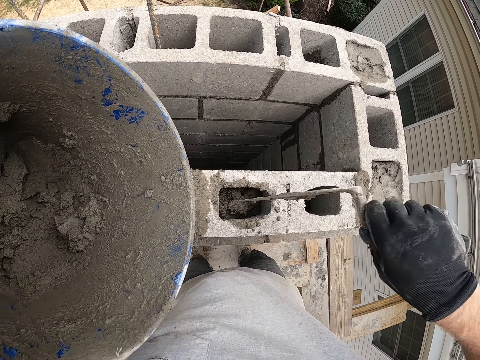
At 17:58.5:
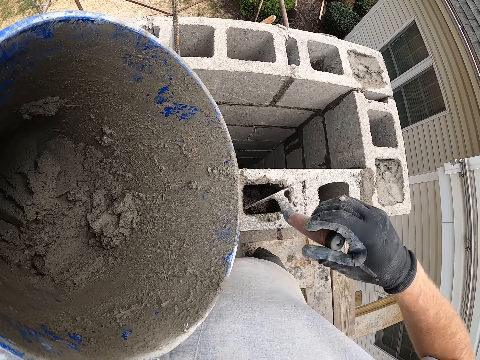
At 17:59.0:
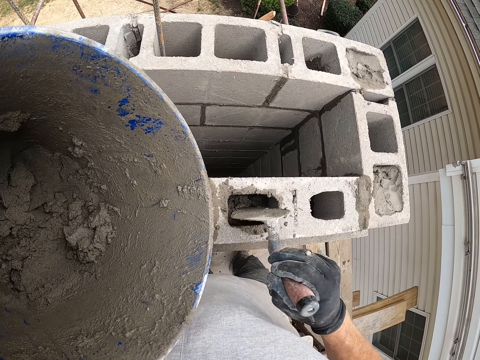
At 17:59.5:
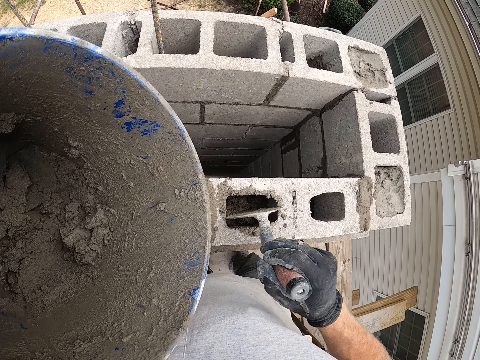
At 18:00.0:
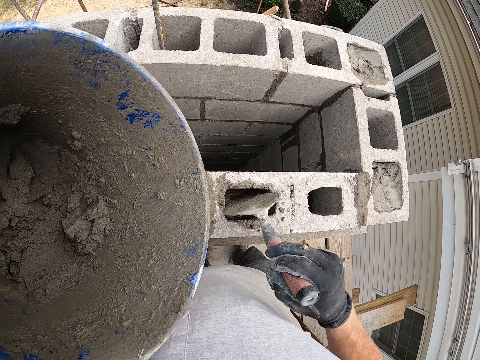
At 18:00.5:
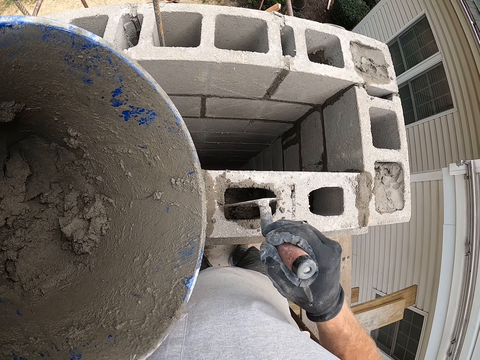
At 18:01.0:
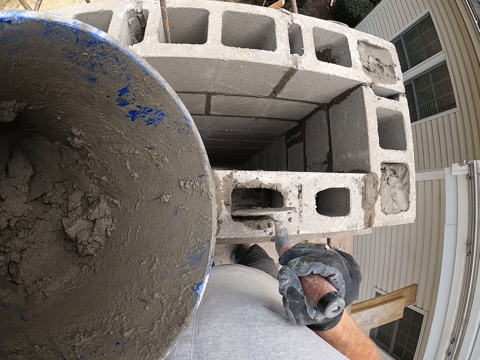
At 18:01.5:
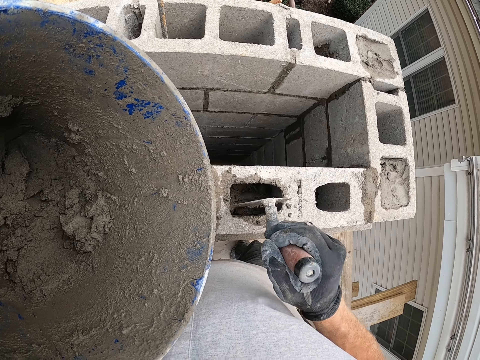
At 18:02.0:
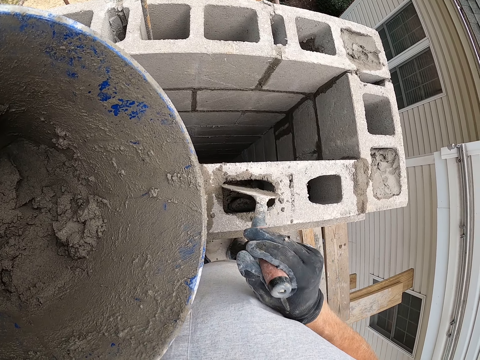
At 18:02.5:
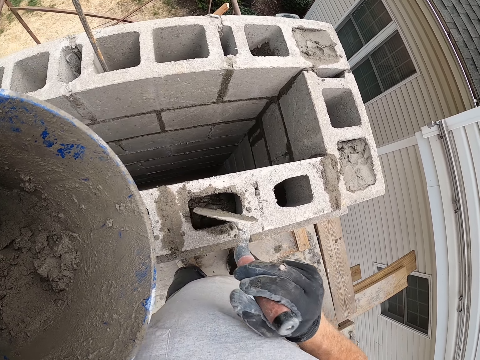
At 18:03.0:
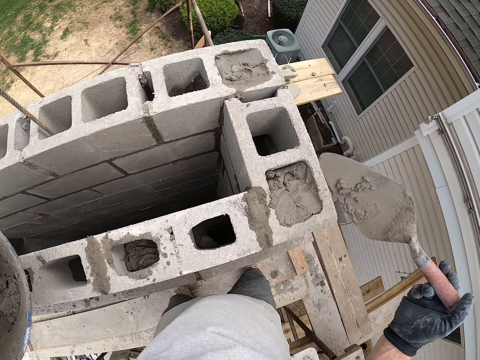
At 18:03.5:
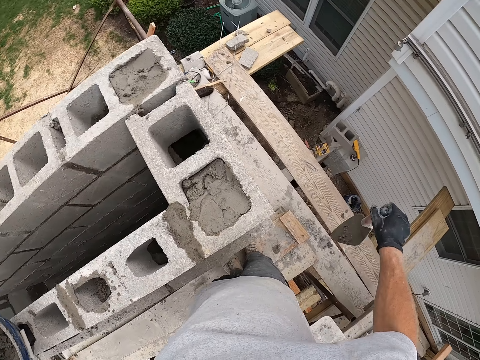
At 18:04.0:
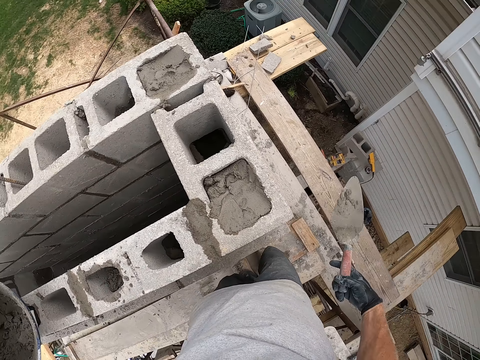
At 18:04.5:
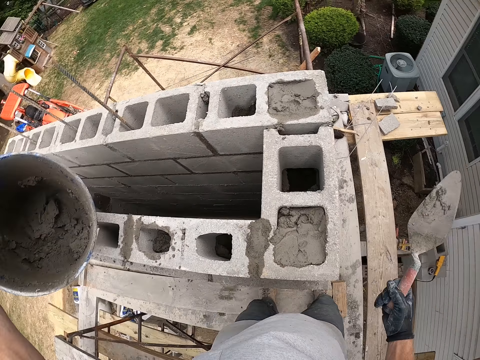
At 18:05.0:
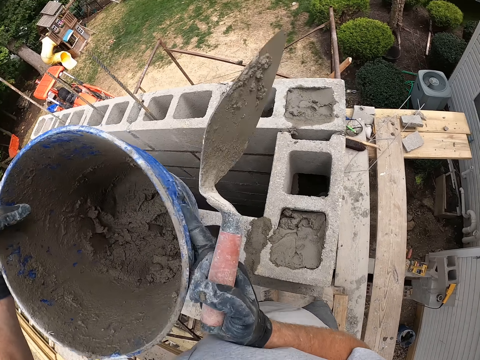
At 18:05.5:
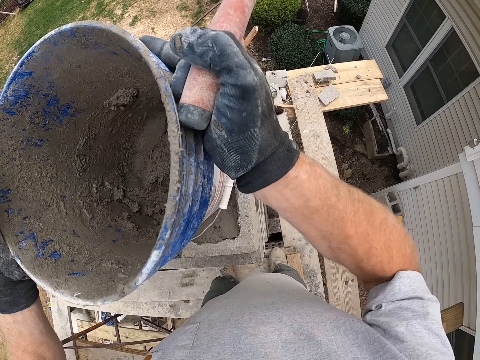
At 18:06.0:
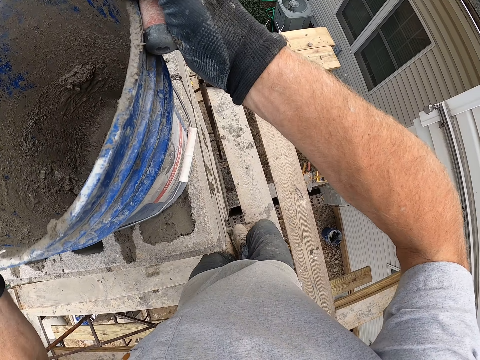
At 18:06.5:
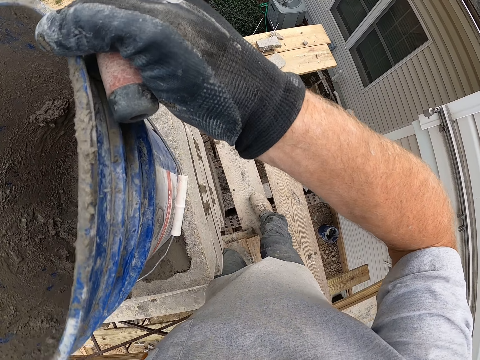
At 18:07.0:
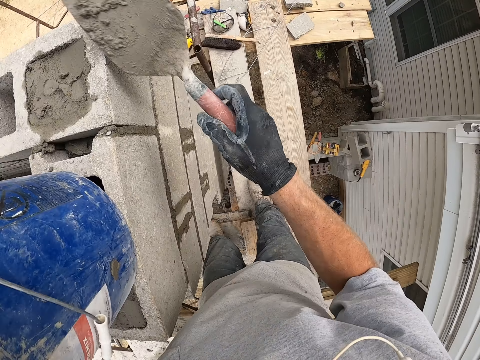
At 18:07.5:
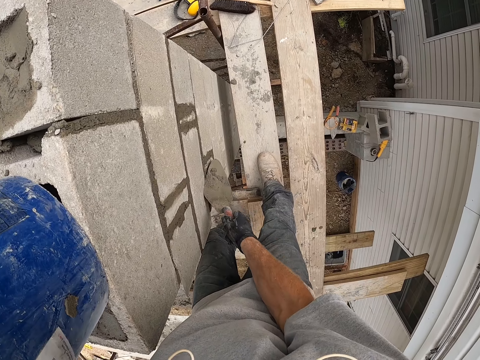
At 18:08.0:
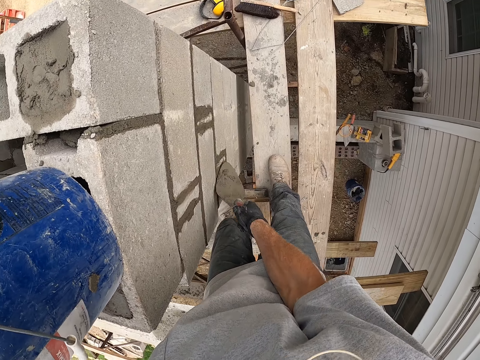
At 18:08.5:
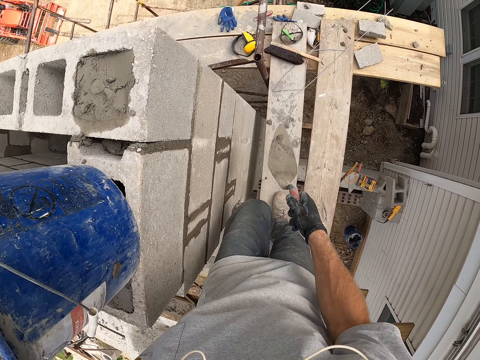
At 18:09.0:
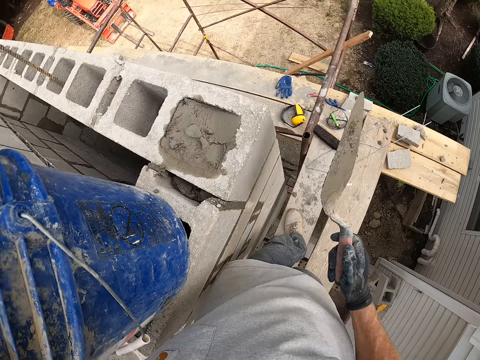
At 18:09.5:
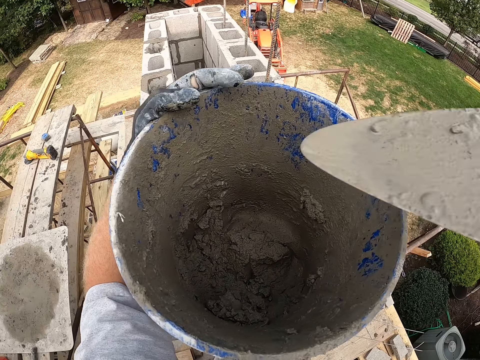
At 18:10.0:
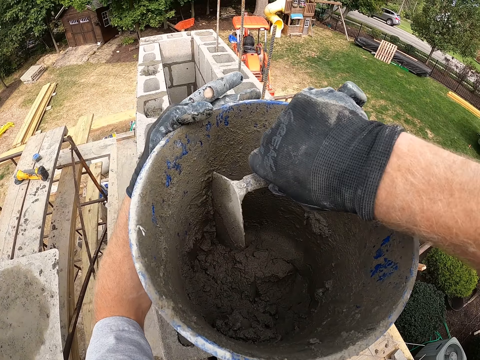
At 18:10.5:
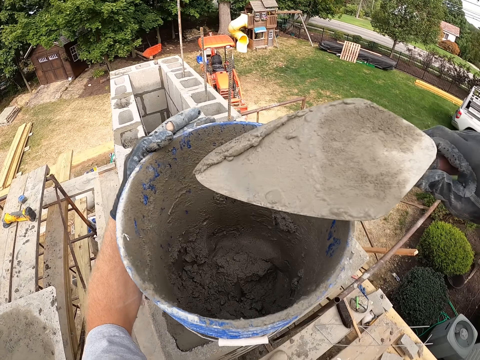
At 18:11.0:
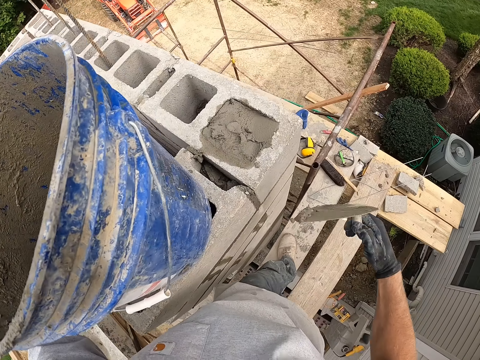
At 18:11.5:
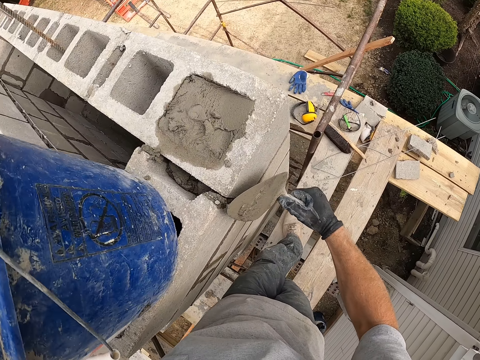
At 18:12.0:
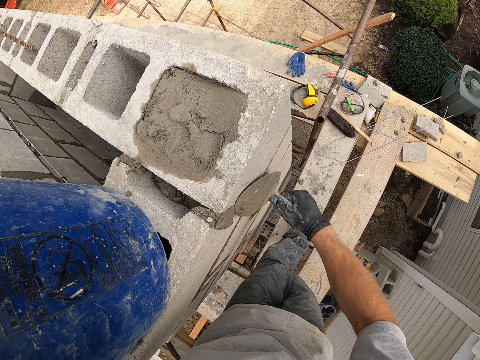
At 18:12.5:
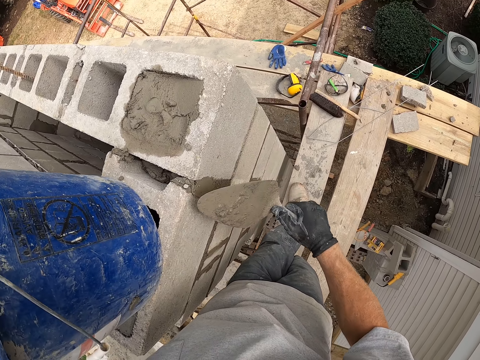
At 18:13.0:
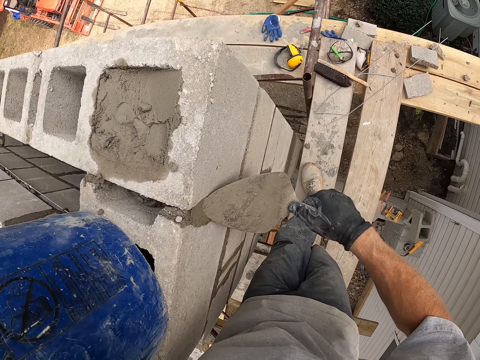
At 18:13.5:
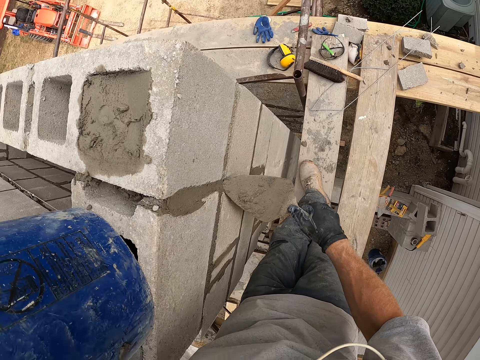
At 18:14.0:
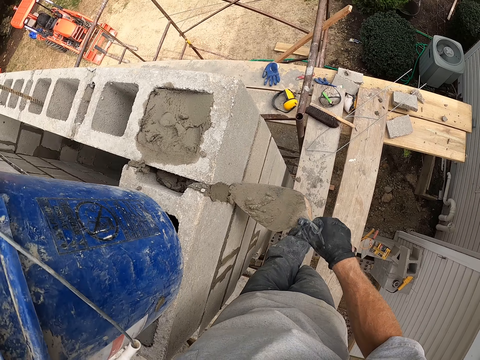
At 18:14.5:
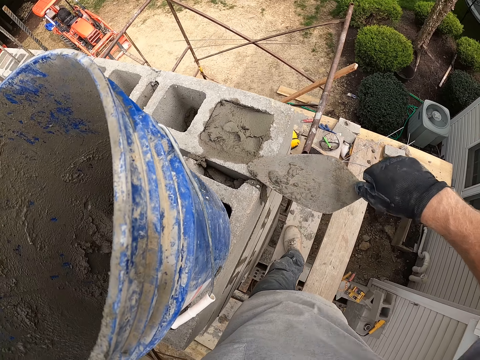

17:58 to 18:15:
The camera wearer presses cement mixture or mortar in the hollow concrete block with a trowel. They spread the mortar in the concrete block. They walk on the building supports. They move the bucket on the hollow concrete blocks. They walk on the building supports. They wipe the concrete mixture on the building. They scrape a concrete wall with the trowel. They walk on the building supports. They scoop the cement mixture in the bucket with the trowel. They apply the cement mixture on the building with the trowel.

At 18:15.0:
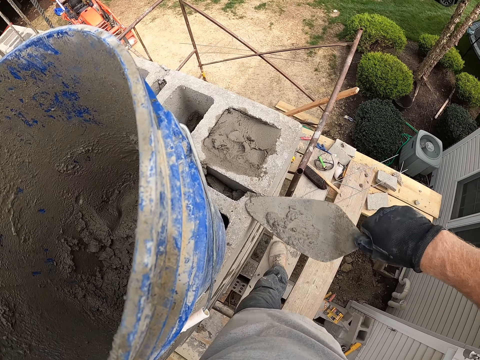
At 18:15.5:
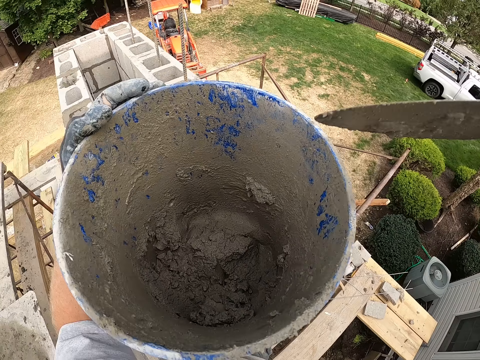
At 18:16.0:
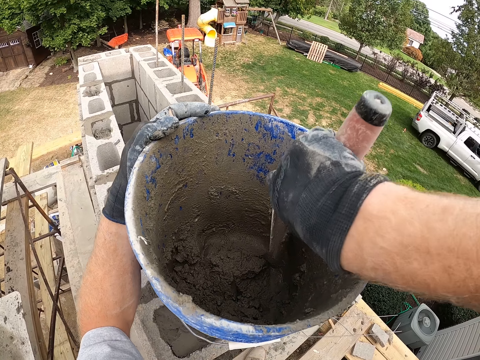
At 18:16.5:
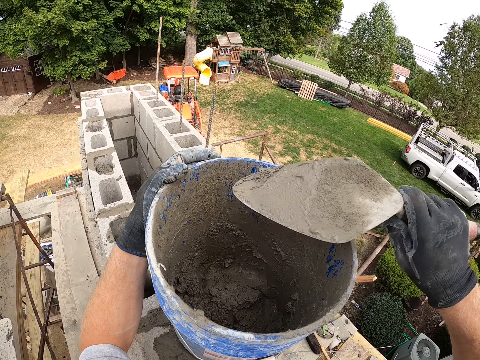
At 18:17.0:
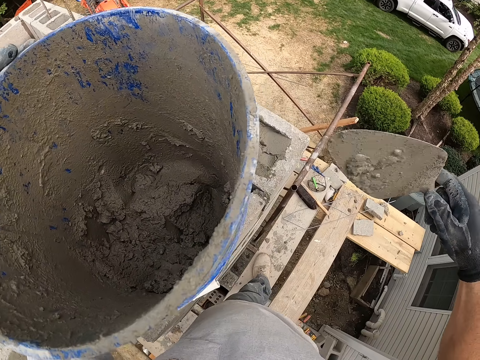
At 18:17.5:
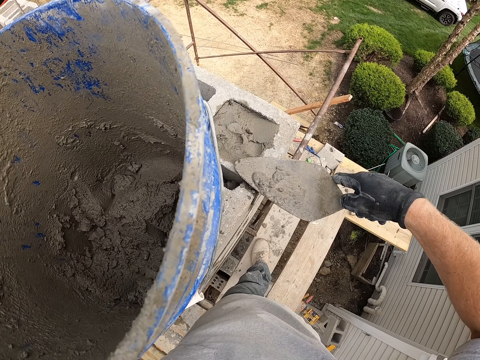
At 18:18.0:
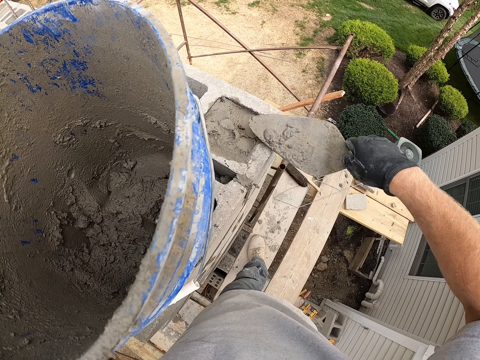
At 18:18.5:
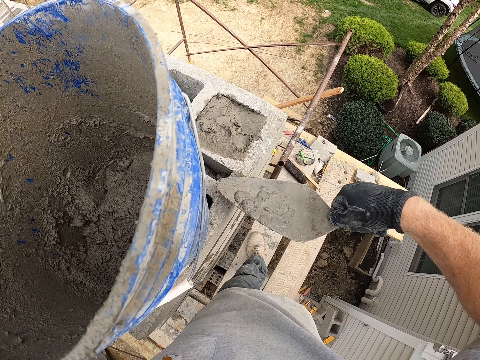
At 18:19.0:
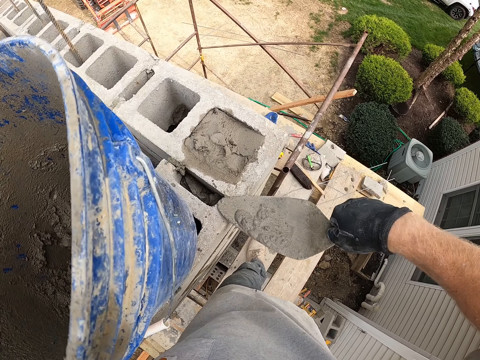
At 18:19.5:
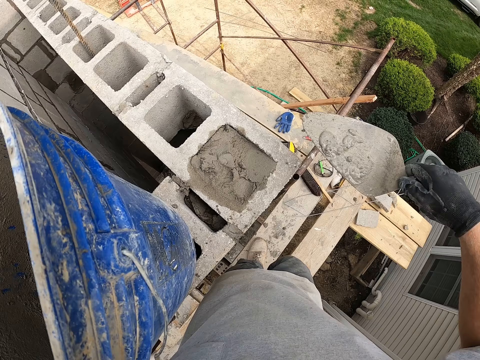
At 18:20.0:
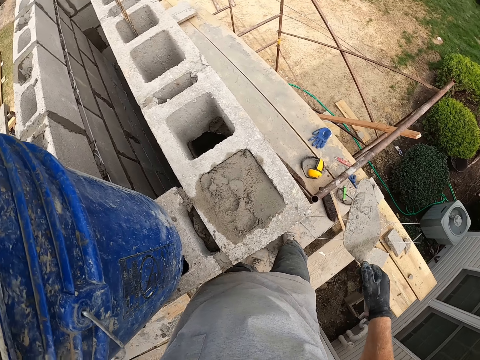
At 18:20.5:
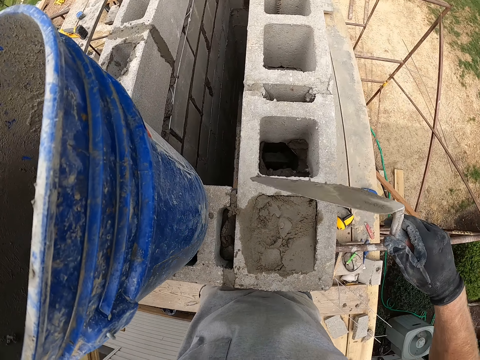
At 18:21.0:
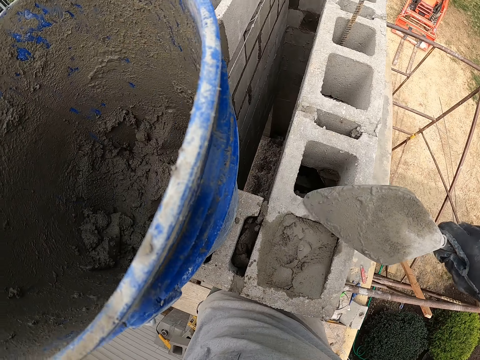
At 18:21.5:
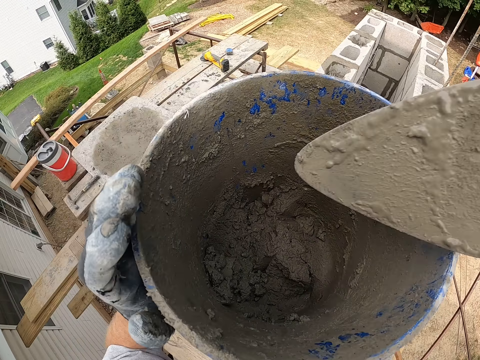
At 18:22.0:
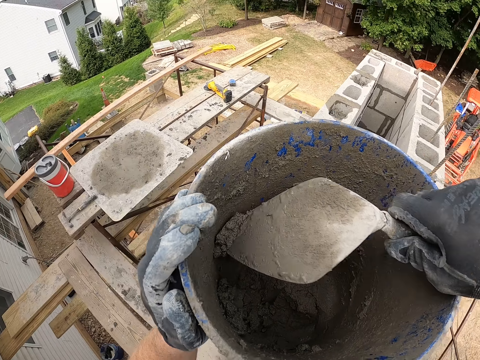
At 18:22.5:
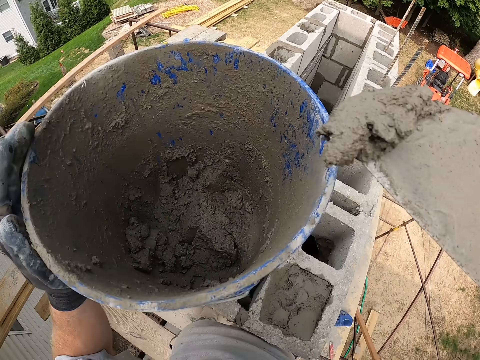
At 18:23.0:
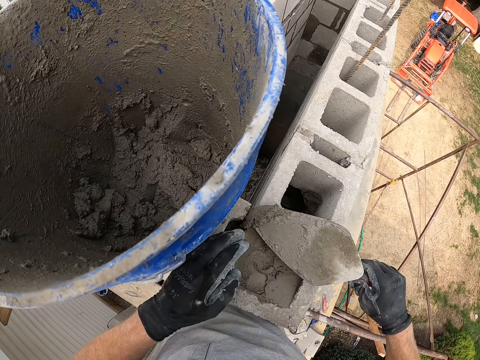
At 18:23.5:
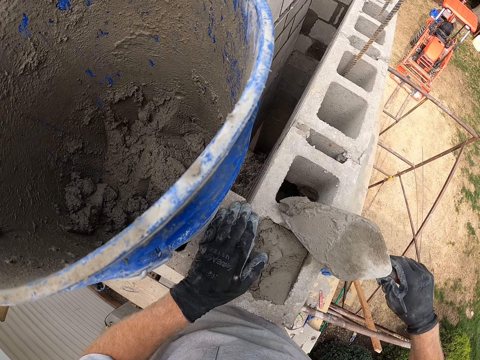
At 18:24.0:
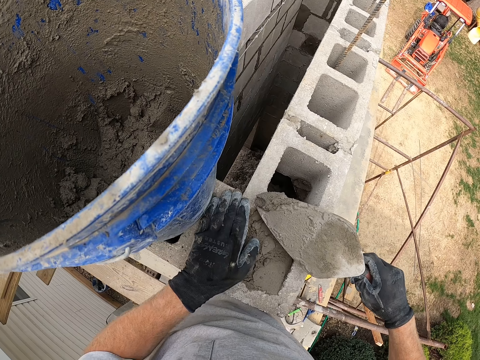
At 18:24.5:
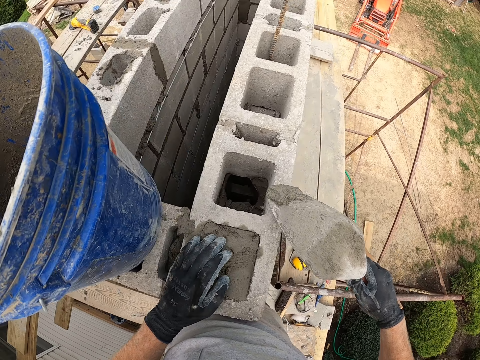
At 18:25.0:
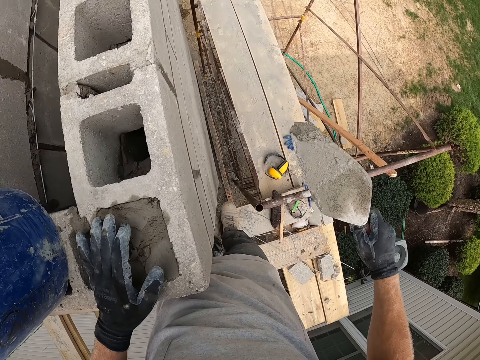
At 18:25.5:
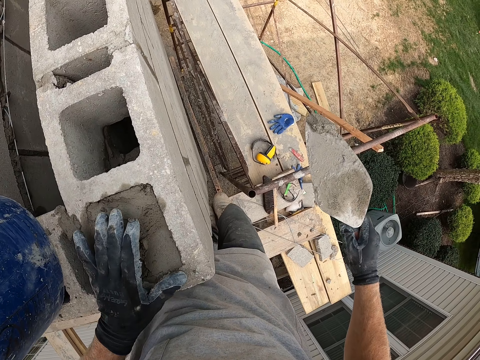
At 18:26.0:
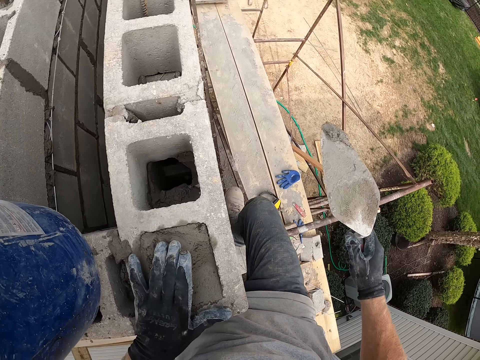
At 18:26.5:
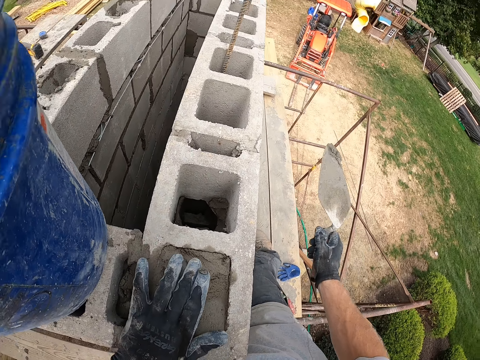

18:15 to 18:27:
The camera wearer takes some cement mix or concrete from the bucket with the trowel. He fills the concrete blocks with the cement mix with the trowel. He walks on the scaffolding. He spreads the concrete. He takes some cement mix from the bucket with the trowel. He unhands the bucket. He puts some cement mix from the trowel onto the concrete block. He scoops the concrete with his hand. He places a hand on the hollow block. He walks on the scaffolding.
